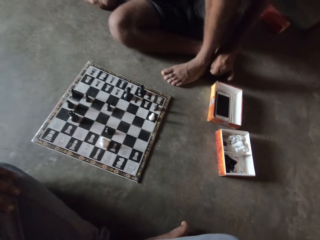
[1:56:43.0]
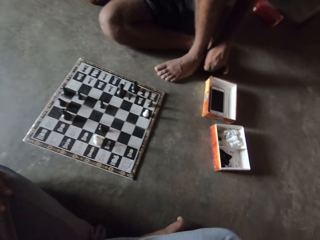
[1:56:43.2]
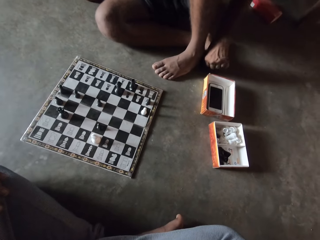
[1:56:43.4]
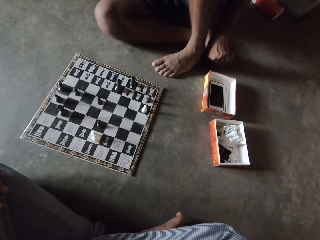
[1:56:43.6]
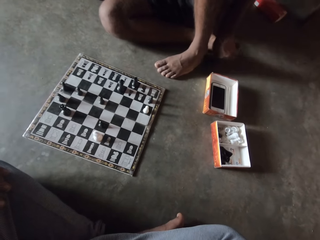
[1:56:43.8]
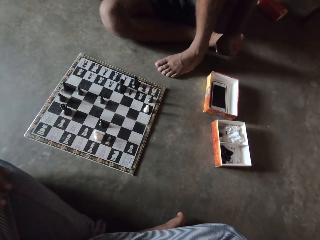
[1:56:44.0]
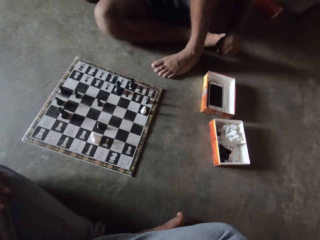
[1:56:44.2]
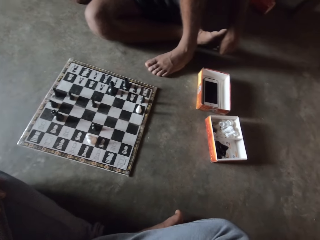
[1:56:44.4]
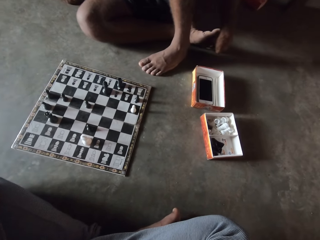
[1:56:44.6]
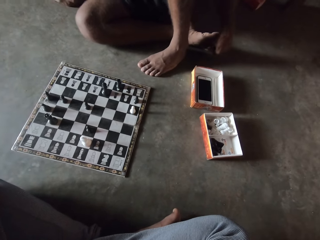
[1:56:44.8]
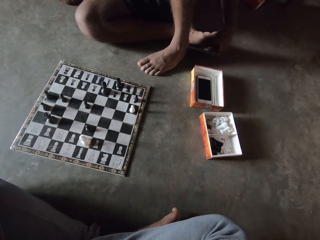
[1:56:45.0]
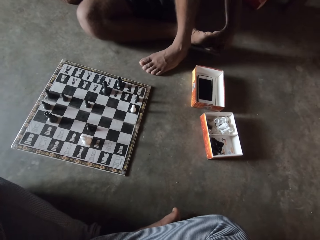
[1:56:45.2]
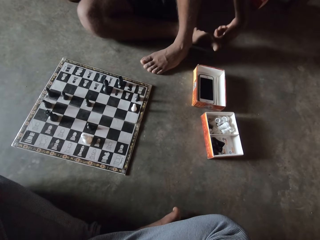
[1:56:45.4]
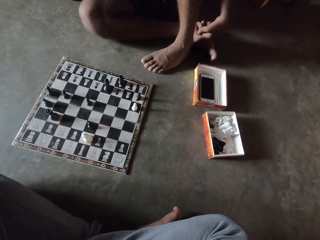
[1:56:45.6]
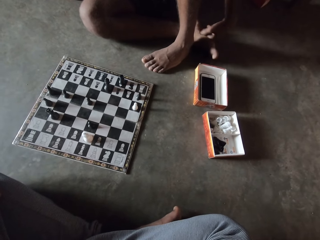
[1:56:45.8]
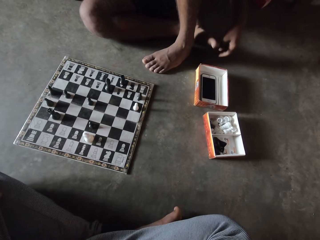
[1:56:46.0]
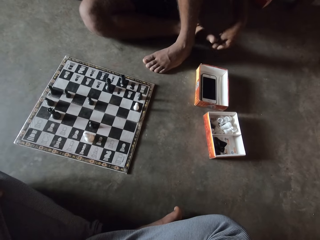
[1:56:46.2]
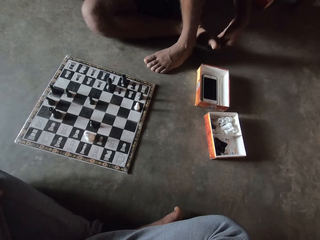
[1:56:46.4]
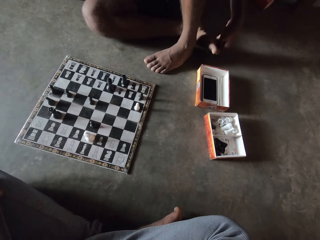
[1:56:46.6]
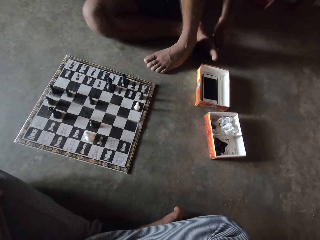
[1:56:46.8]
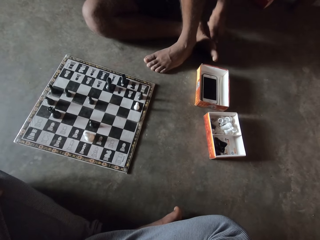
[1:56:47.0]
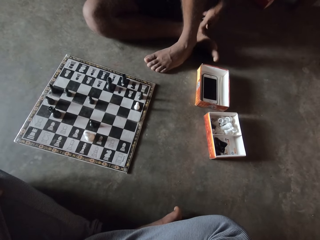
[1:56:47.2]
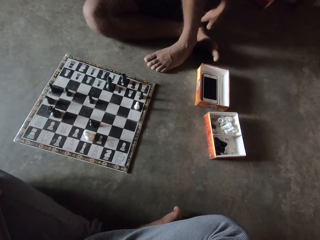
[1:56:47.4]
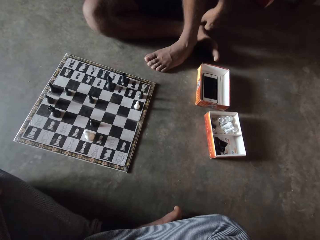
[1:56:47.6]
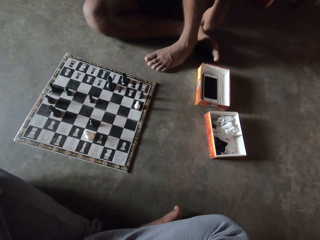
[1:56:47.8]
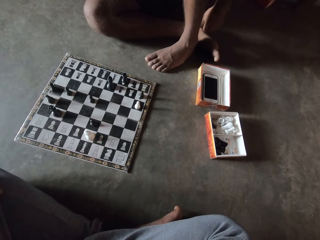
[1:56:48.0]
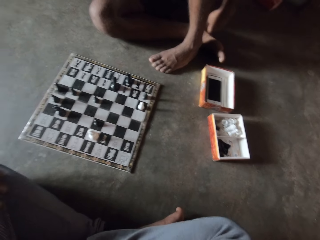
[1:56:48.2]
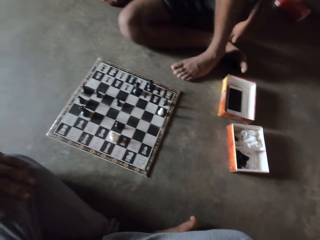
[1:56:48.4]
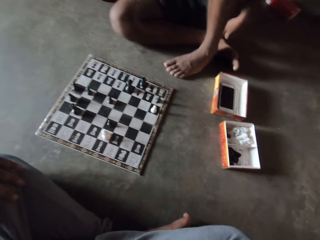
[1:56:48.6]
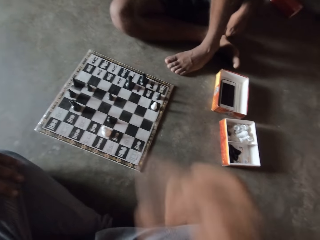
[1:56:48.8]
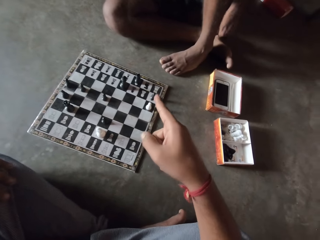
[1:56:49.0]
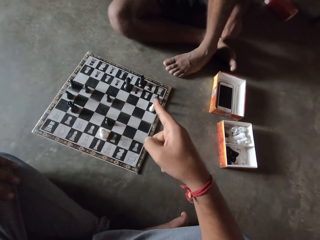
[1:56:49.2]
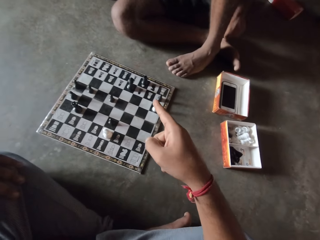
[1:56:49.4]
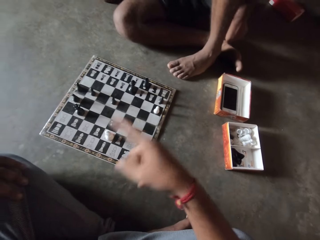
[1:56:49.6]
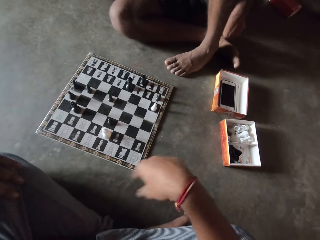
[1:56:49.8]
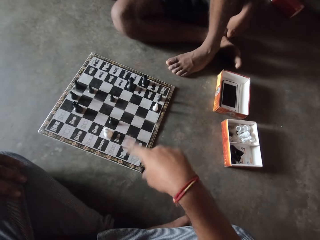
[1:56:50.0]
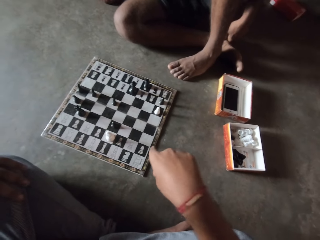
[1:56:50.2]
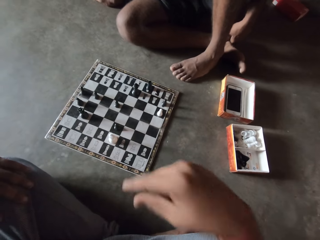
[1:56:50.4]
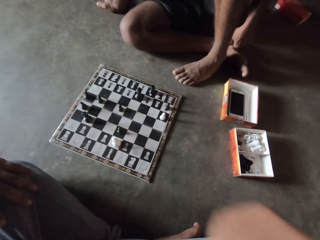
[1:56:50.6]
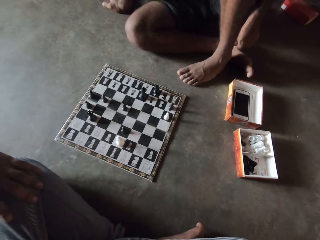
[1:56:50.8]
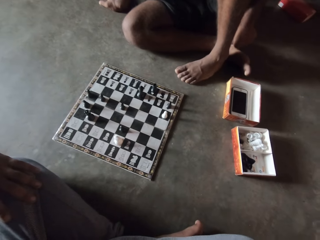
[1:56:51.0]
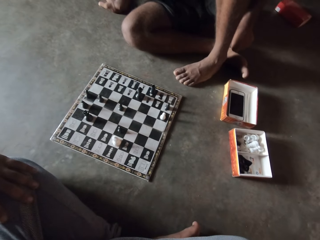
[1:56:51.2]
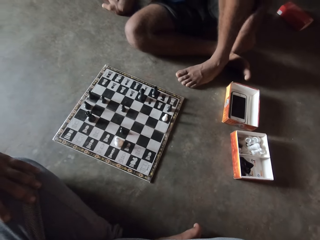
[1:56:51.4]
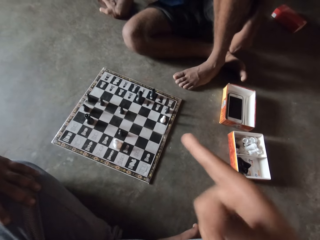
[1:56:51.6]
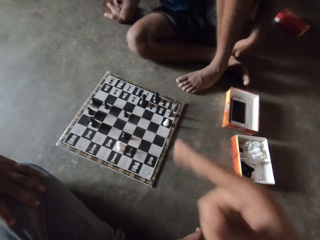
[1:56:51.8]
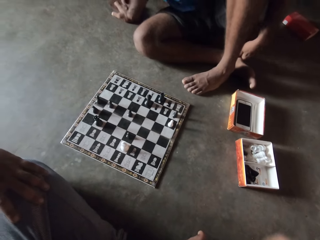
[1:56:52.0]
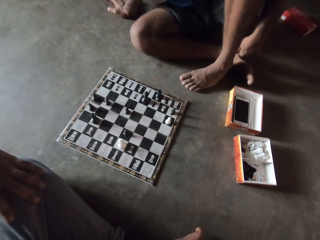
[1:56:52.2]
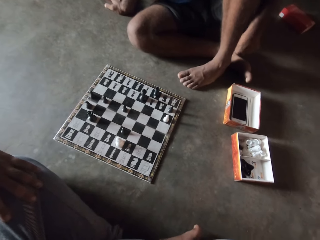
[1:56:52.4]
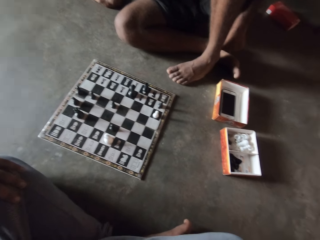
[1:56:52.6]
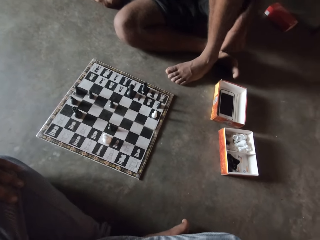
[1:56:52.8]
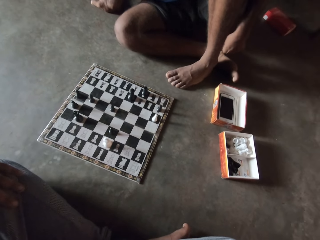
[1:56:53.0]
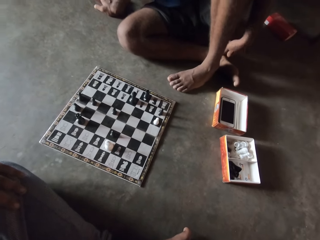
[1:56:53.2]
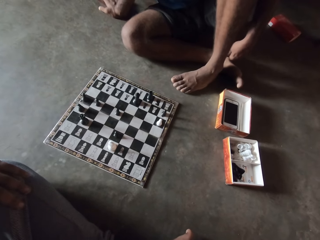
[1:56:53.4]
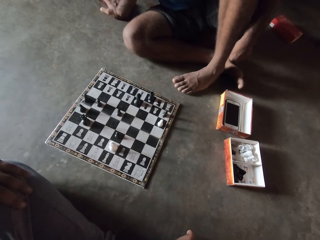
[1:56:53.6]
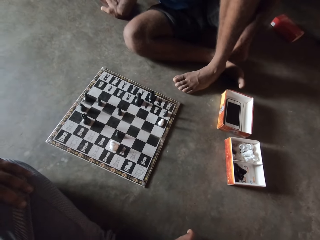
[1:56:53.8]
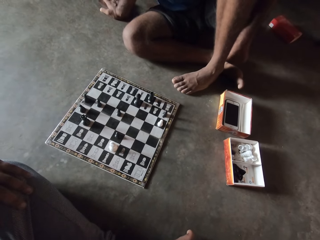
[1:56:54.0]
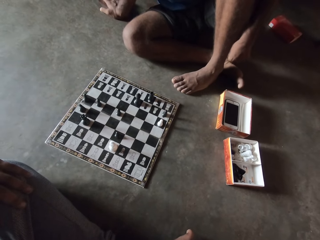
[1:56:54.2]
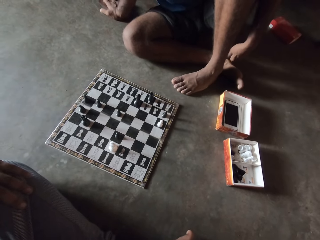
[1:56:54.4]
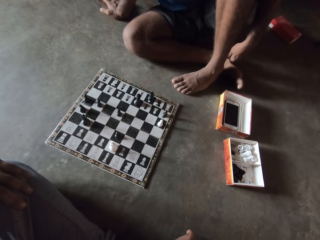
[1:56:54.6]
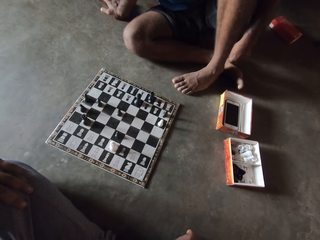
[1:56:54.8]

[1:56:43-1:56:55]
A man puts a hand on a foot. The camera wearer gesticulates with his right hand at the man. He points at a chess board on the floor with a finger.

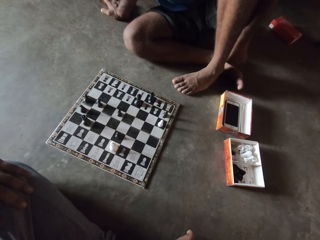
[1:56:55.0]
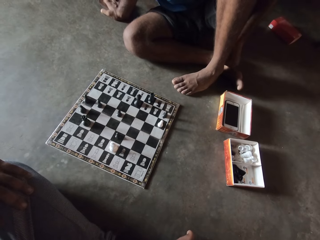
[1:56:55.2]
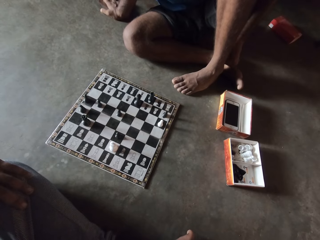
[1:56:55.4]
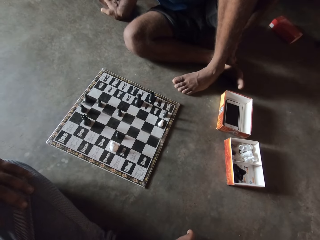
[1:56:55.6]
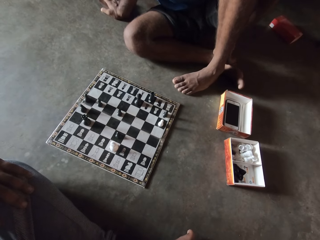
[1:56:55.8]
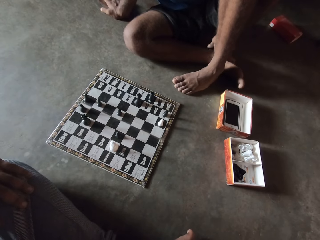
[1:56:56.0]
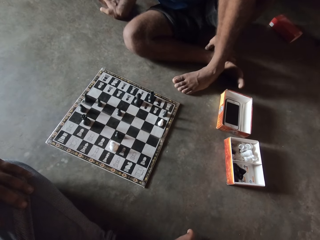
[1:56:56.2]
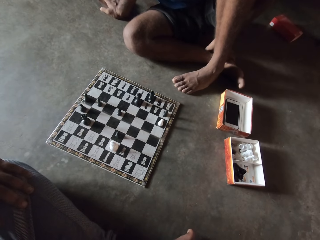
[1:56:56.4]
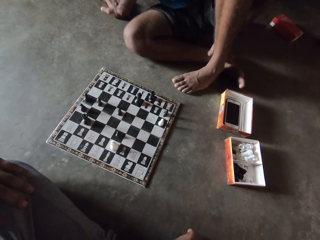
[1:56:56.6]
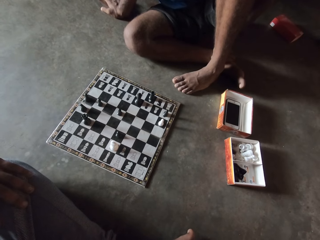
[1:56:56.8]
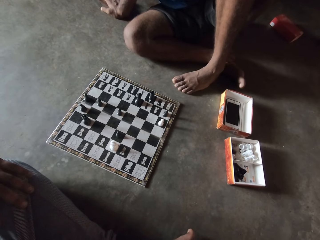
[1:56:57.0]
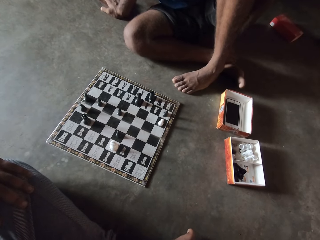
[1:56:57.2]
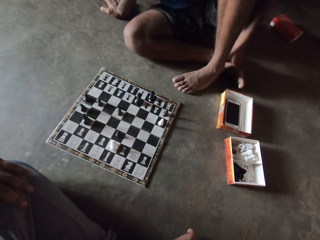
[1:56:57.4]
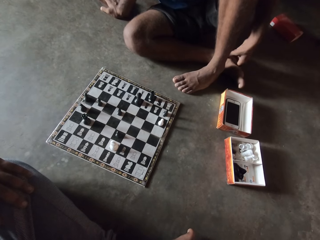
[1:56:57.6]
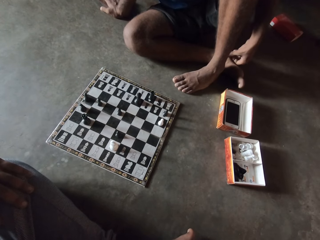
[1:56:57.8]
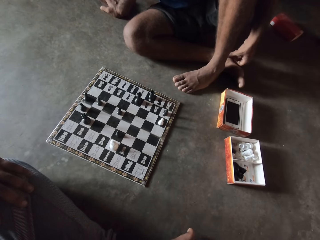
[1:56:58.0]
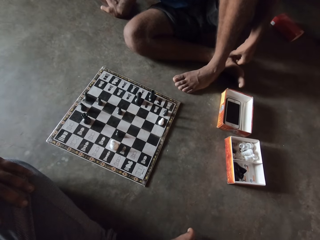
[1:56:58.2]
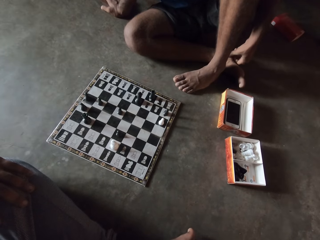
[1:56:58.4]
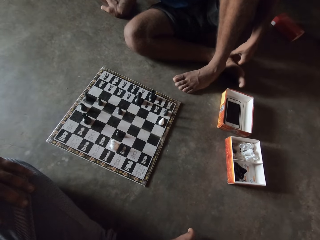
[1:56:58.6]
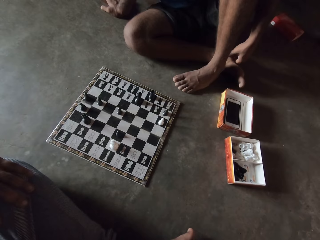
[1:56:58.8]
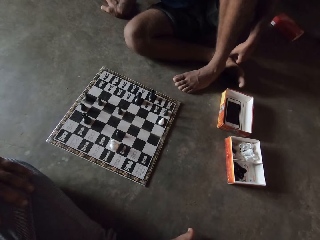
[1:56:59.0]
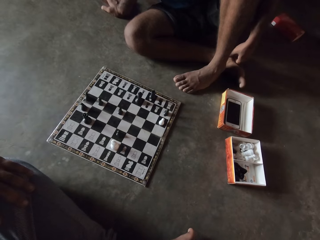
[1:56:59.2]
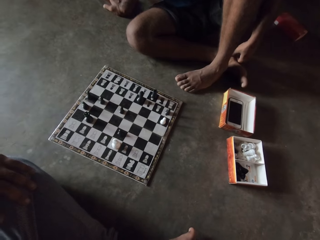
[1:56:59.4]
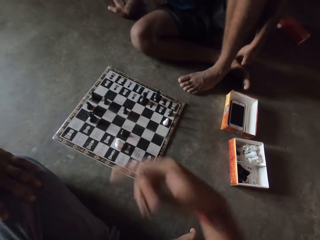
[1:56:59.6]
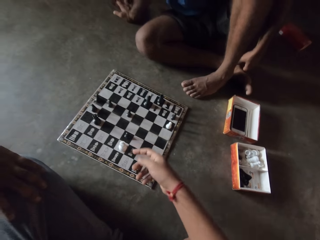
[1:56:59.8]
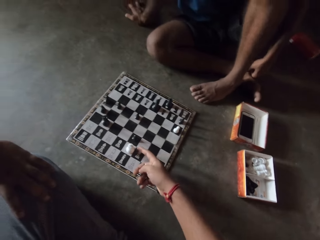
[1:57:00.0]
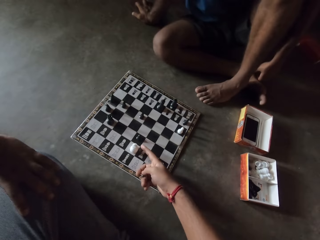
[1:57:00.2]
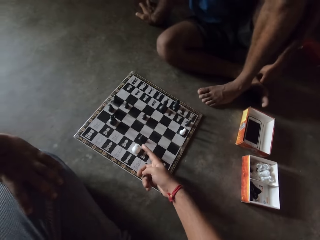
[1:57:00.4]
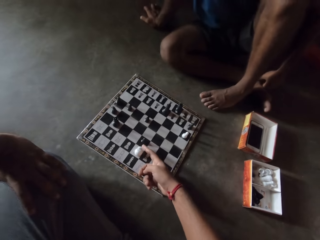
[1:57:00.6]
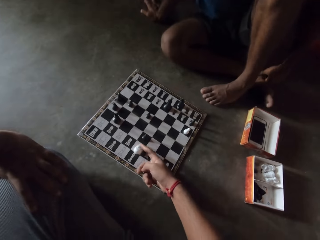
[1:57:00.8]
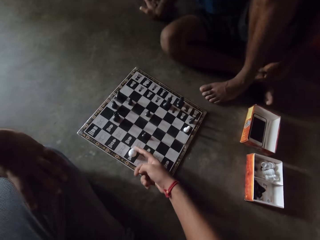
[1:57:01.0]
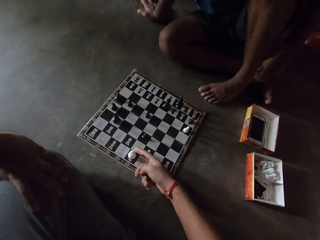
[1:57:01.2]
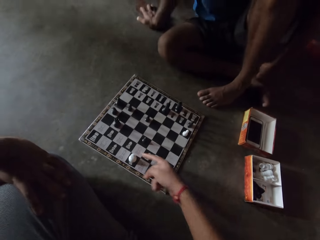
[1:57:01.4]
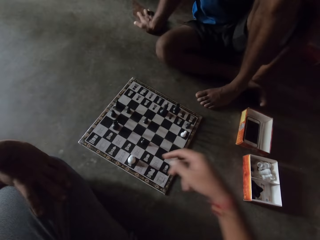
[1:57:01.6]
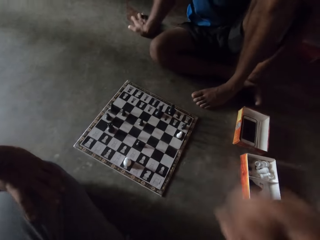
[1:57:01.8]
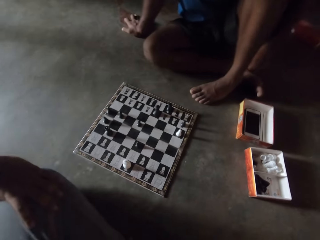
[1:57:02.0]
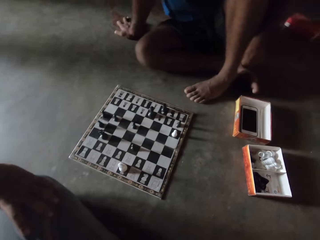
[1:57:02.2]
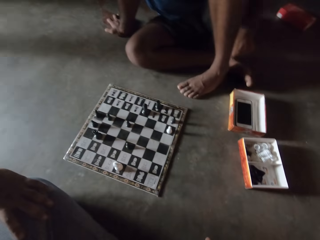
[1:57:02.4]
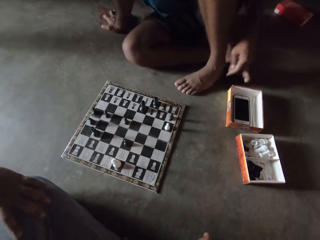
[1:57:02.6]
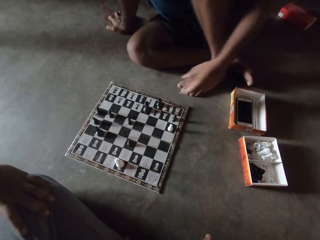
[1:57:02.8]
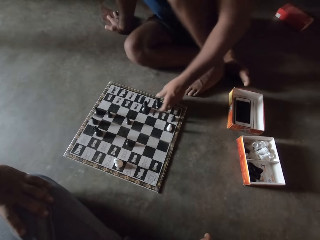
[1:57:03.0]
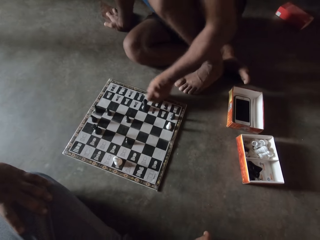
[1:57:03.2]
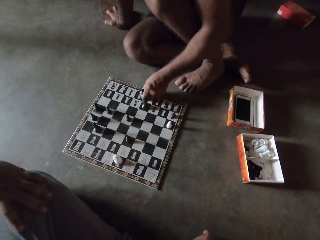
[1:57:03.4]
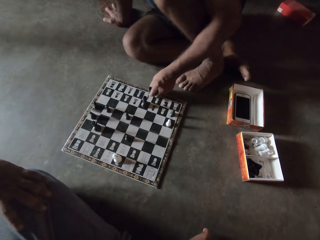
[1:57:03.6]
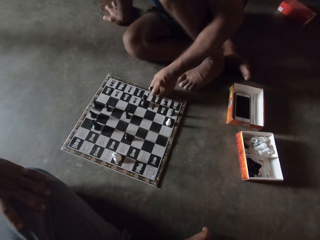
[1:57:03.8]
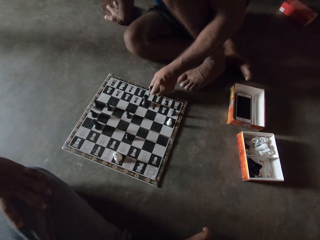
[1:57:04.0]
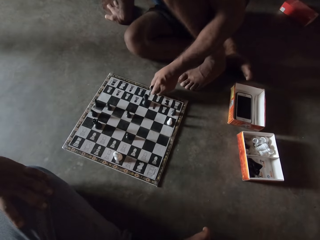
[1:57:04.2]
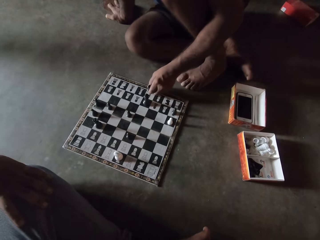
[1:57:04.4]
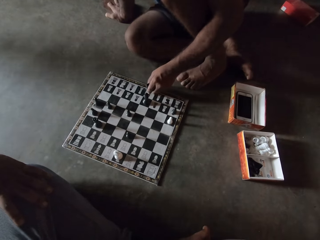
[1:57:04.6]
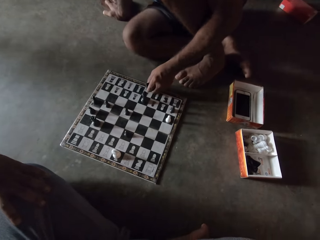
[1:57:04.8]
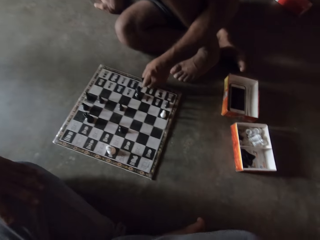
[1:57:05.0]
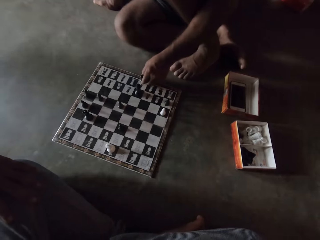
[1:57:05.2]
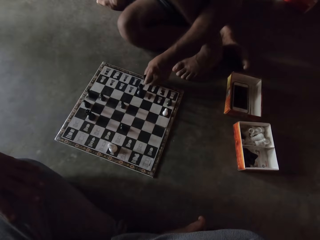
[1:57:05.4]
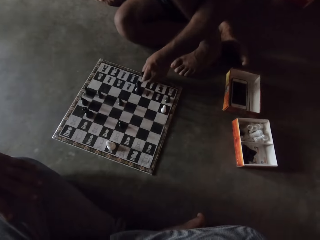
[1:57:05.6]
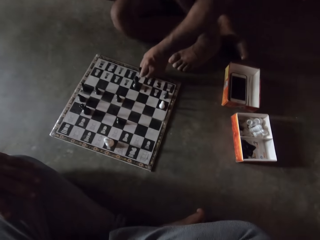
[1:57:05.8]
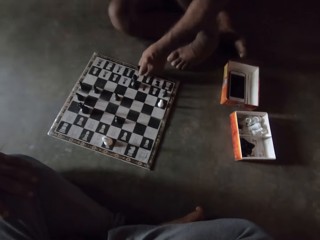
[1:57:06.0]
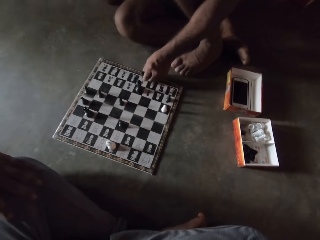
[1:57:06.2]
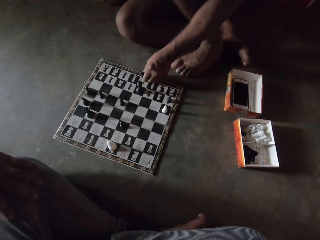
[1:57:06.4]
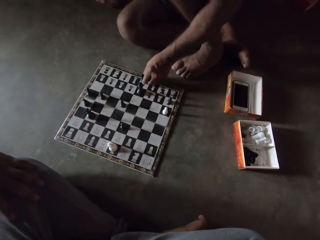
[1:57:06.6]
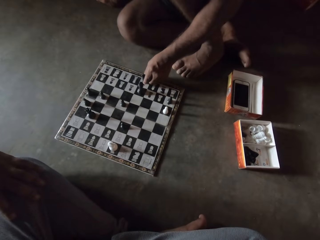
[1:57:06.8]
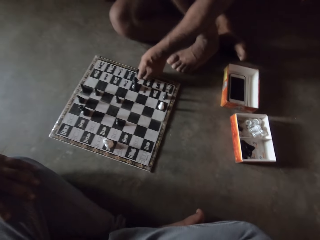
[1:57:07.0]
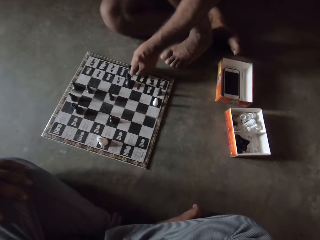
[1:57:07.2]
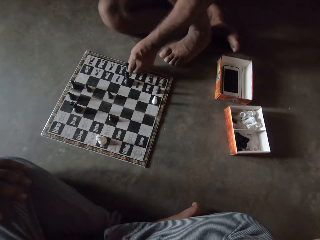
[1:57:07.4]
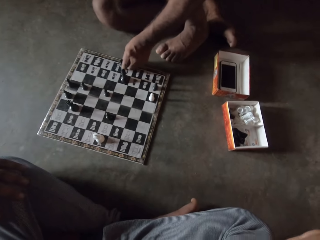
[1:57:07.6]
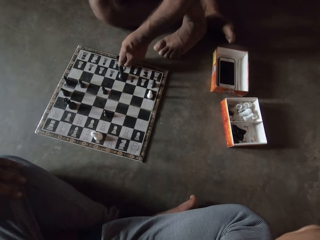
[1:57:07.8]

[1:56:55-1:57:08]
The camera wearer moves the same white piece on the chess board on the floor with his right hand. A man picks up another black piece from the chess board and moves the chess piece on the floor with a hand.
